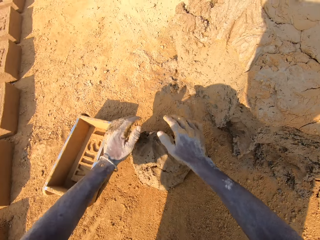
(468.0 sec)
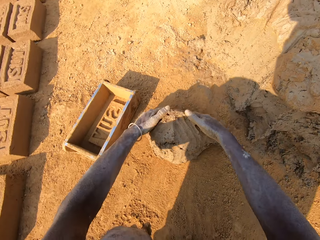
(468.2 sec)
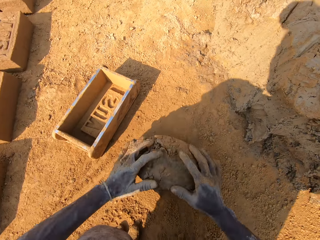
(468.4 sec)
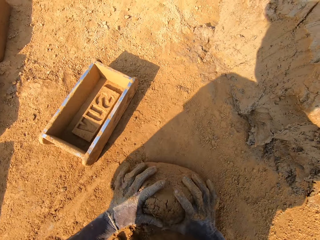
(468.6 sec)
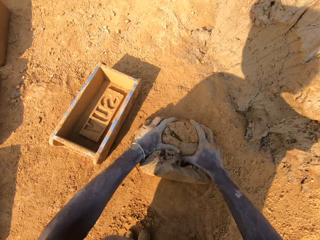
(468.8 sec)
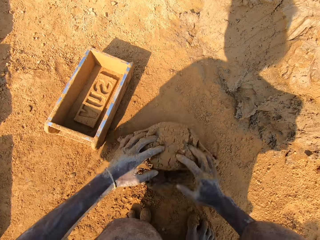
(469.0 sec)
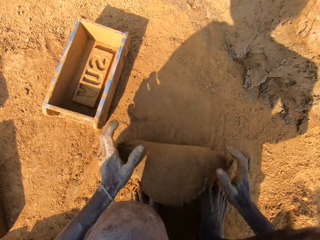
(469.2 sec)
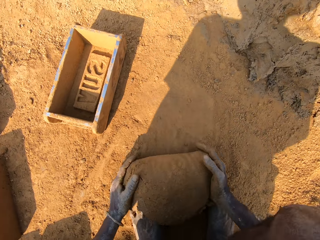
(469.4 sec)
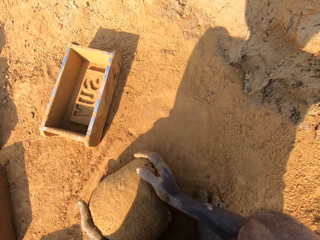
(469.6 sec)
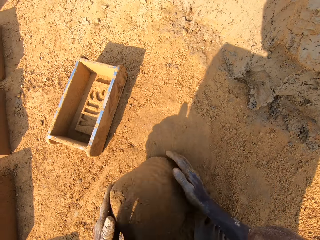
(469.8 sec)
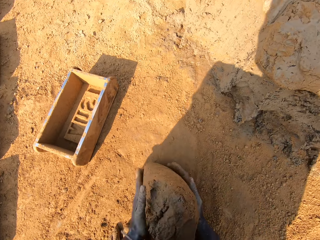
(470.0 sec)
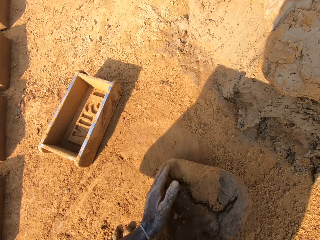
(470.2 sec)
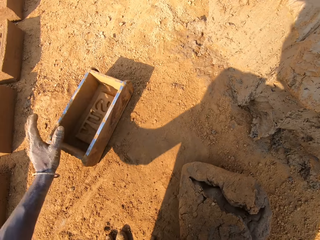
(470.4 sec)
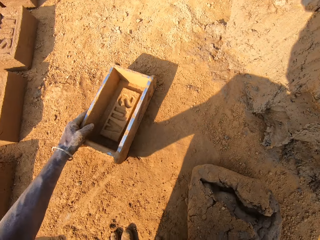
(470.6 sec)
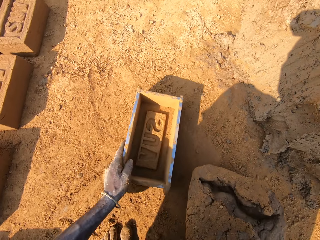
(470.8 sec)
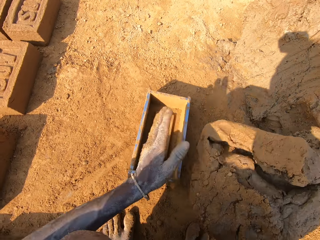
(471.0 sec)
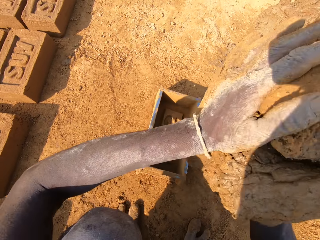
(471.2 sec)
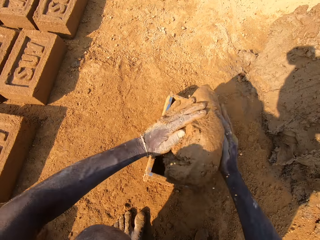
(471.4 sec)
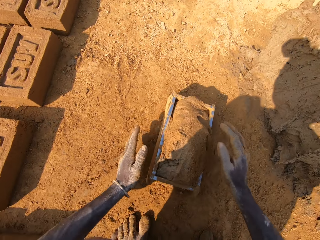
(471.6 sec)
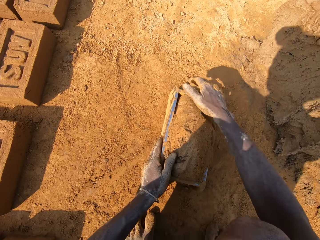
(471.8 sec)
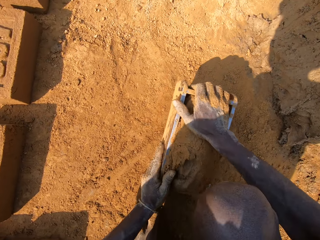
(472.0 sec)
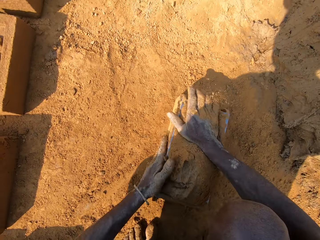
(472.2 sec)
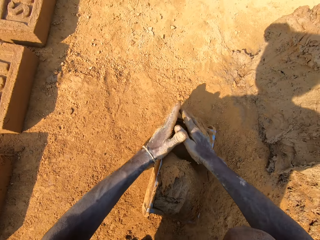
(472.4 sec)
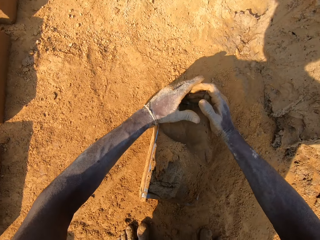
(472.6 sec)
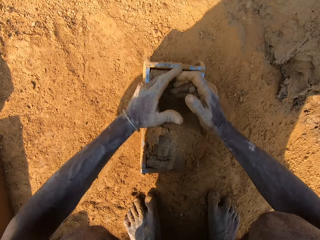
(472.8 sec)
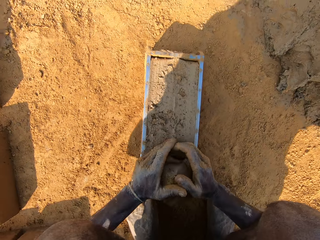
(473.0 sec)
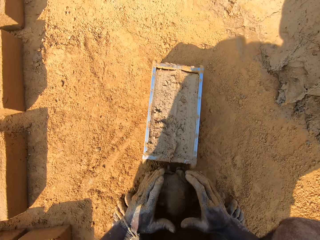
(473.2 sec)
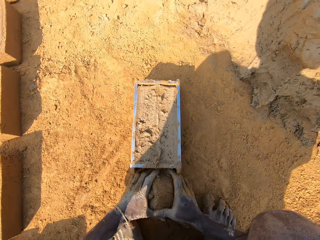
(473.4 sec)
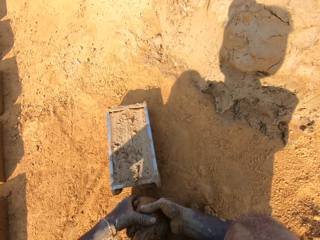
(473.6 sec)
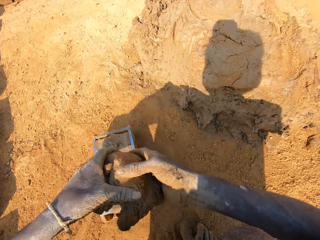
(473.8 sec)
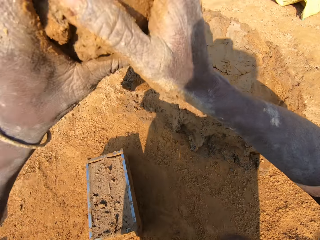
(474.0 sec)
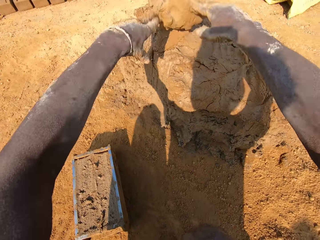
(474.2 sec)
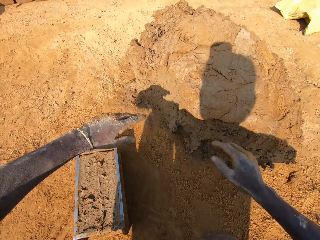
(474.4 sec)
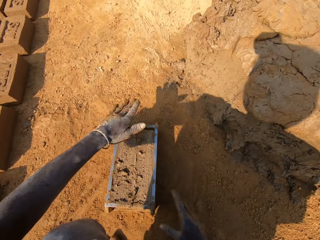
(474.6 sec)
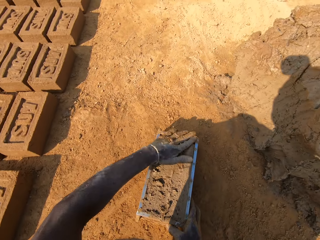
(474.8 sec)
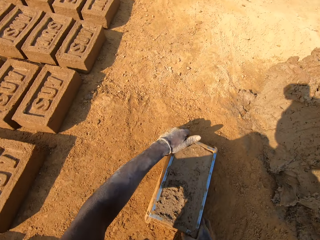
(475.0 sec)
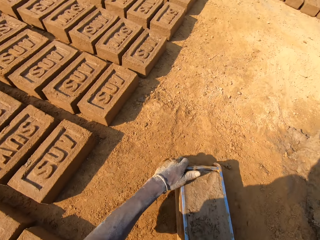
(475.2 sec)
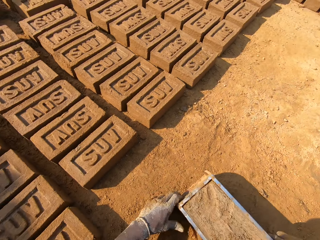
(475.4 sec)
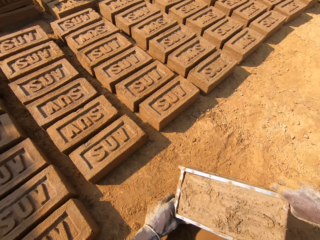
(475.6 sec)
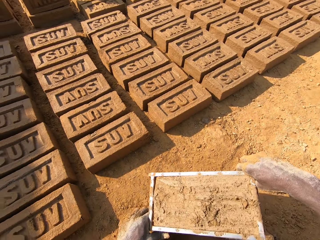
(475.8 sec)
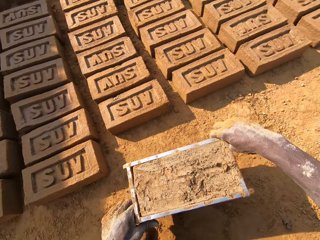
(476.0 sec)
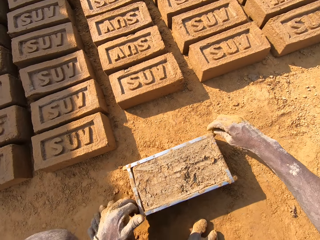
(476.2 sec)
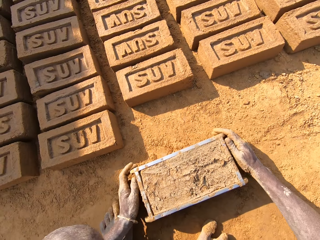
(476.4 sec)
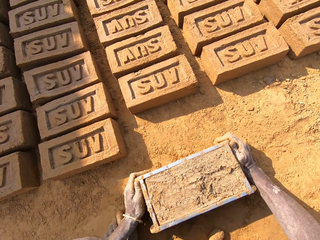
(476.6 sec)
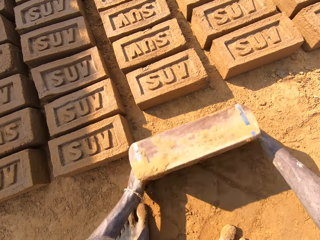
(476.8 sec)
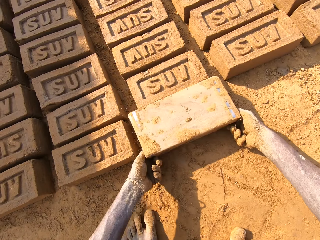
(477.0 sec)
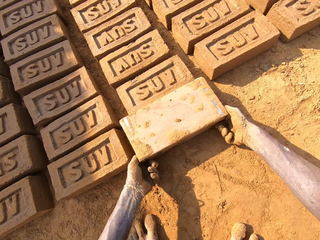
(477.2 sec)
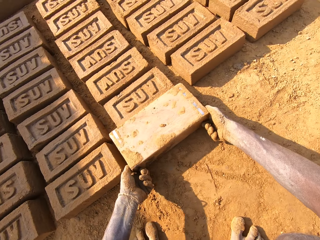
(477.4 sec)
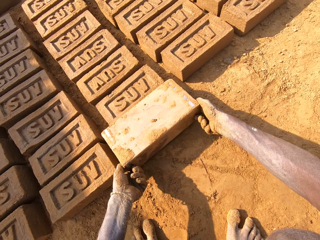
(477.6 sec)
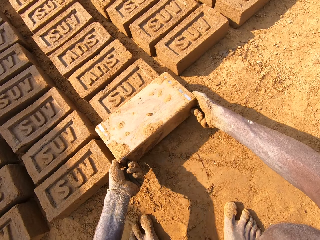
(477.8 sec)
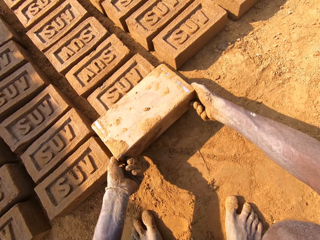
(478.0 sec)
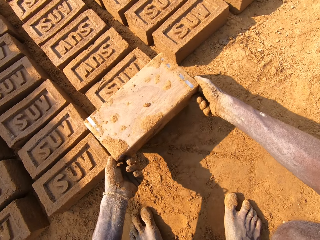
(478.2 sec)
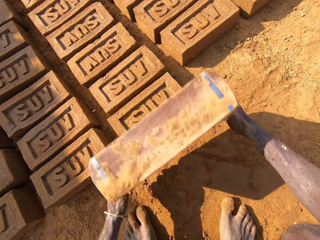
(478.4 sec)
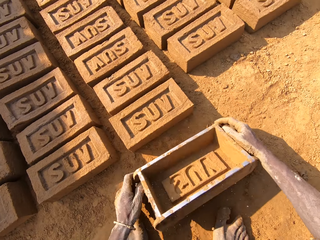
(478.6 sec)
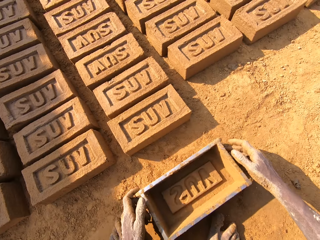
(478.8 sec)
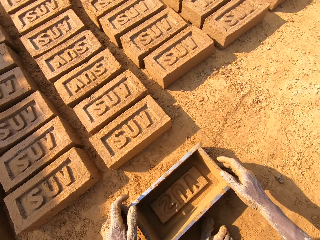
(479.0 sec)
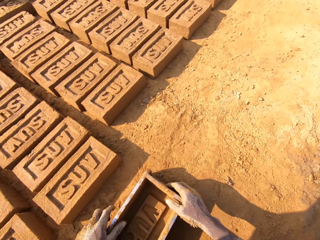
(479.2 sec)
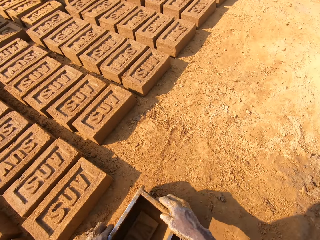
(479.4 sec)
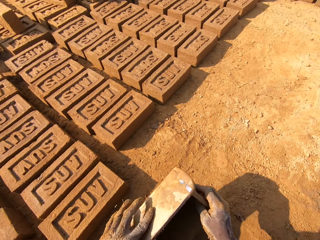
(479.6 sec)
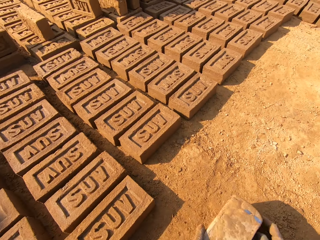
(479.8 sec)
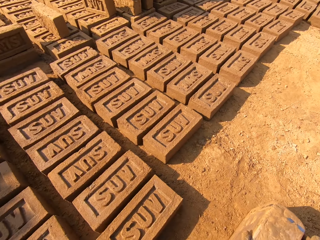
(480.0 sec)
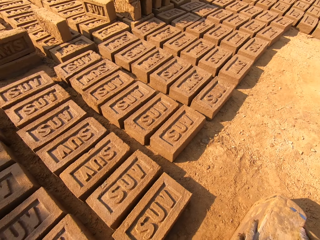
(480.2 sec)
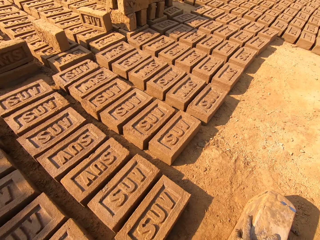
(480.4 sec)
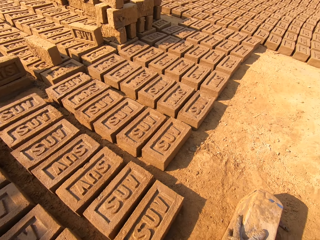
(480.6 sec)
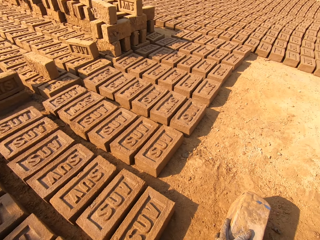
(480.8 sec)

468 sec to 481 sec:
The camera wearer molds the clay on the ground. They put the clay on the molding box or brick mold. They take extra clay from the molding box. They cut the clay. They throw the clay on the clay heap. They carry the molding box. They pick up the brick mold on the ground. They put a brick on the ground. They pour clay from the molding box. They hold the molding box. They converse with a person.

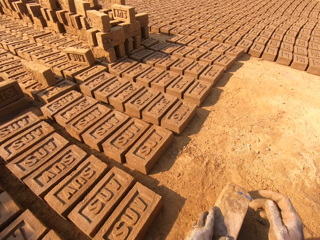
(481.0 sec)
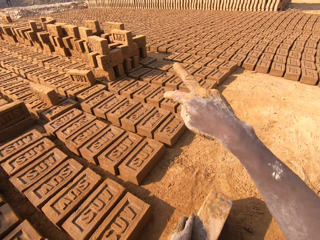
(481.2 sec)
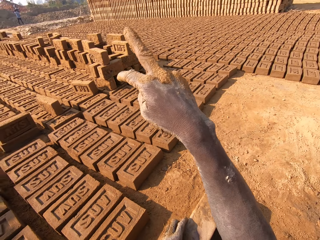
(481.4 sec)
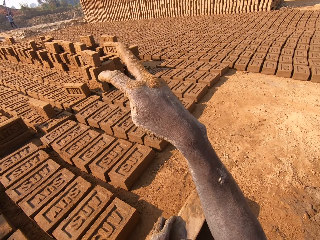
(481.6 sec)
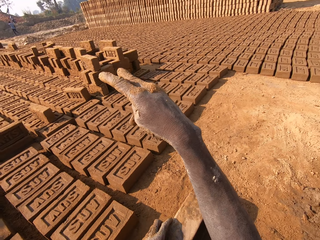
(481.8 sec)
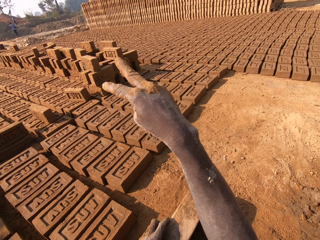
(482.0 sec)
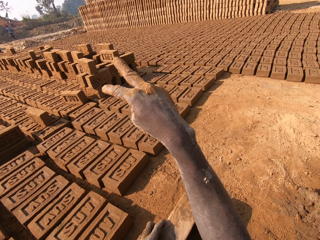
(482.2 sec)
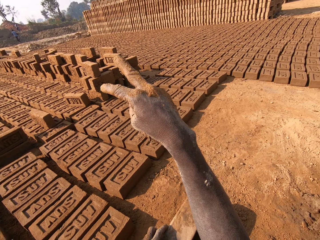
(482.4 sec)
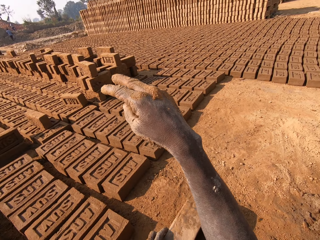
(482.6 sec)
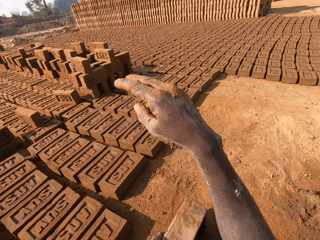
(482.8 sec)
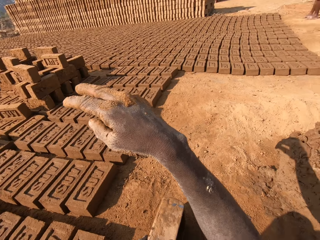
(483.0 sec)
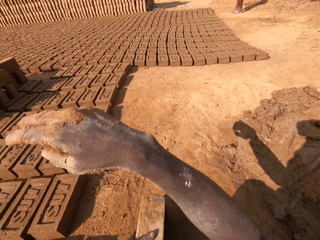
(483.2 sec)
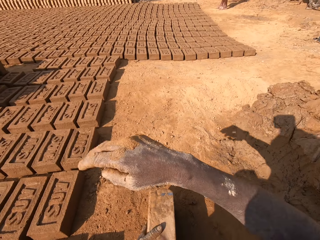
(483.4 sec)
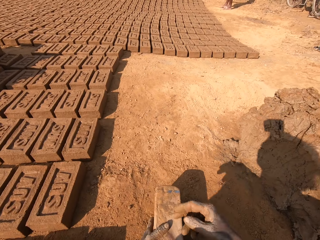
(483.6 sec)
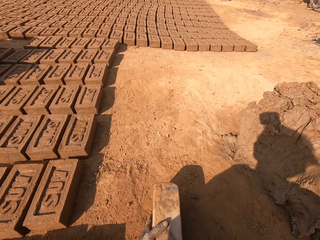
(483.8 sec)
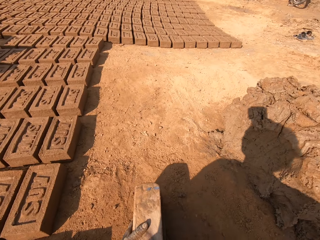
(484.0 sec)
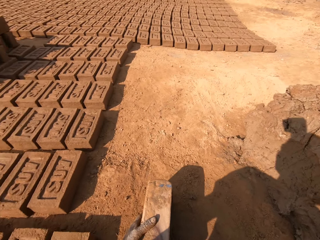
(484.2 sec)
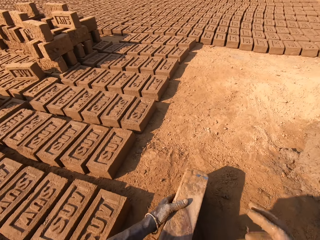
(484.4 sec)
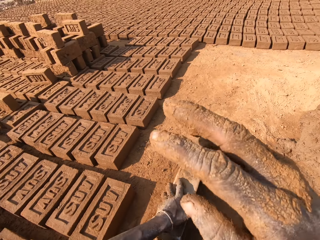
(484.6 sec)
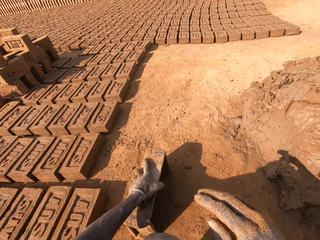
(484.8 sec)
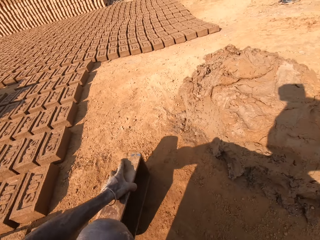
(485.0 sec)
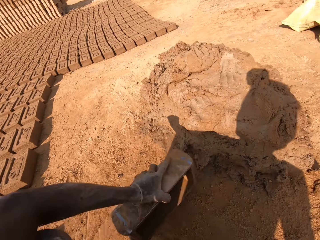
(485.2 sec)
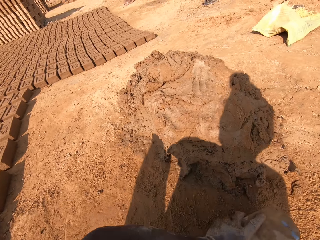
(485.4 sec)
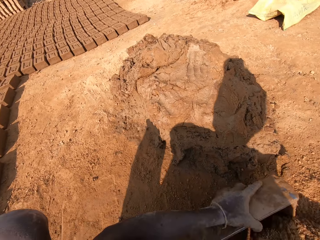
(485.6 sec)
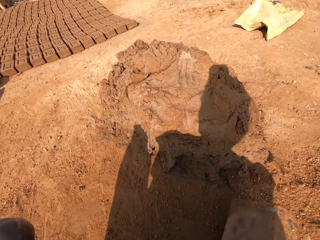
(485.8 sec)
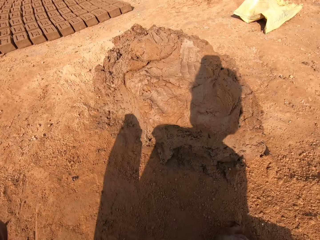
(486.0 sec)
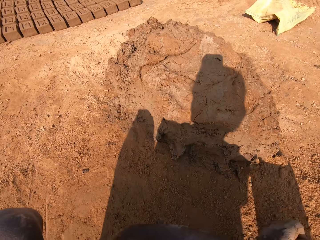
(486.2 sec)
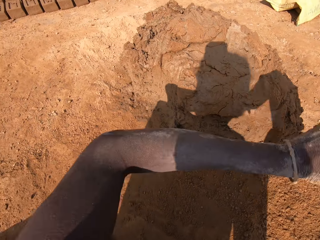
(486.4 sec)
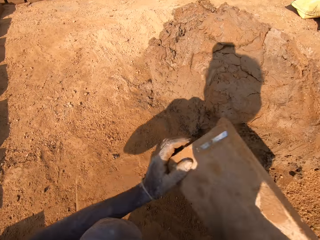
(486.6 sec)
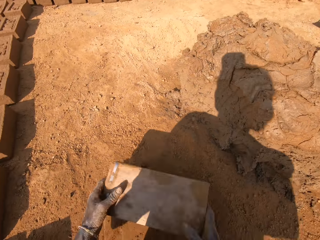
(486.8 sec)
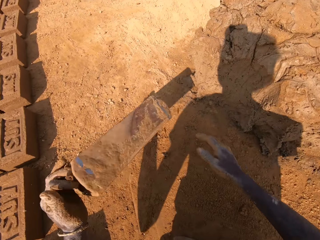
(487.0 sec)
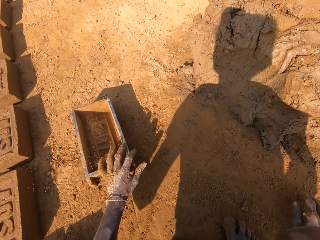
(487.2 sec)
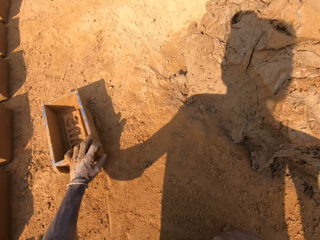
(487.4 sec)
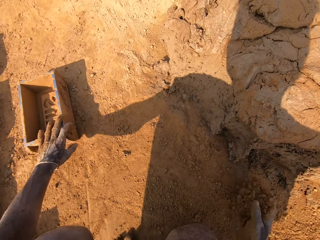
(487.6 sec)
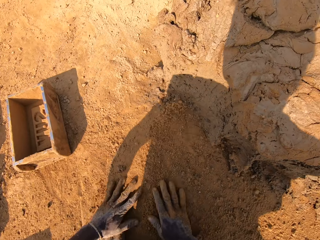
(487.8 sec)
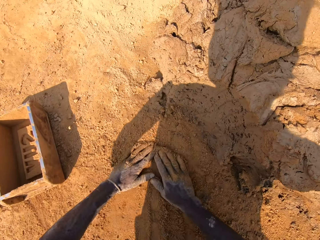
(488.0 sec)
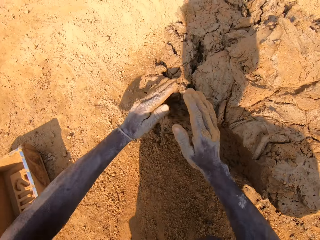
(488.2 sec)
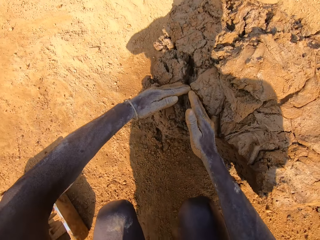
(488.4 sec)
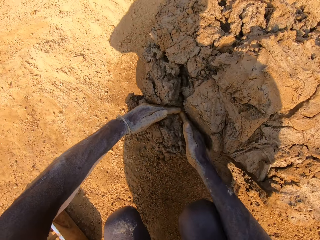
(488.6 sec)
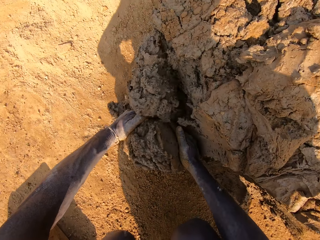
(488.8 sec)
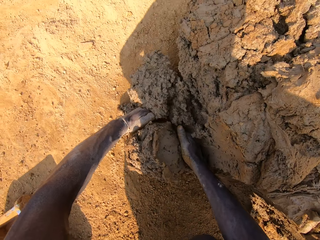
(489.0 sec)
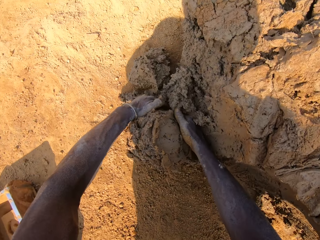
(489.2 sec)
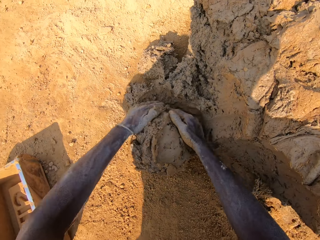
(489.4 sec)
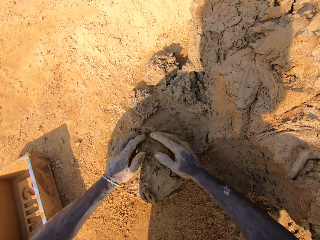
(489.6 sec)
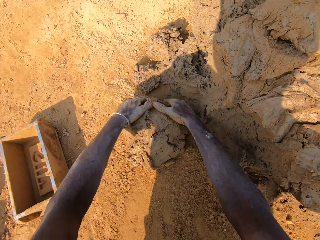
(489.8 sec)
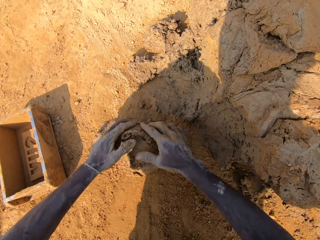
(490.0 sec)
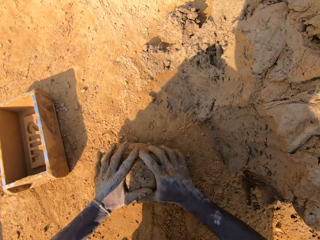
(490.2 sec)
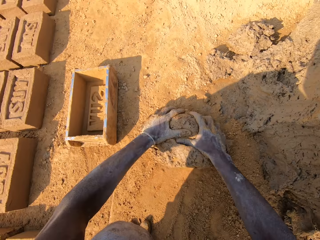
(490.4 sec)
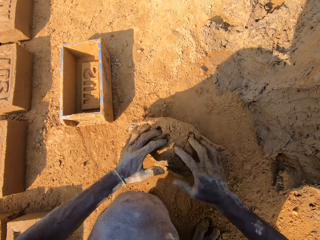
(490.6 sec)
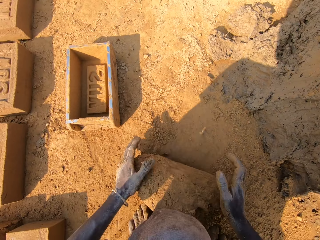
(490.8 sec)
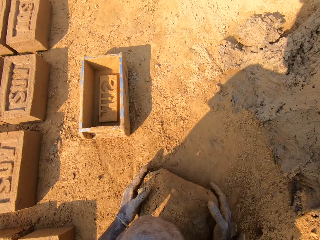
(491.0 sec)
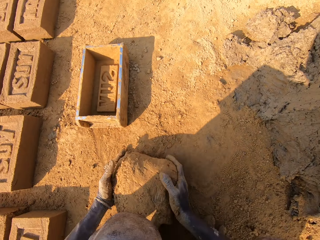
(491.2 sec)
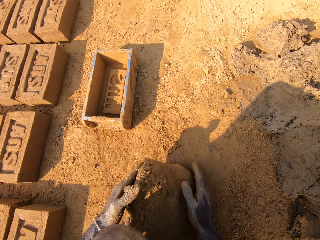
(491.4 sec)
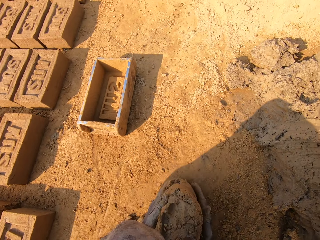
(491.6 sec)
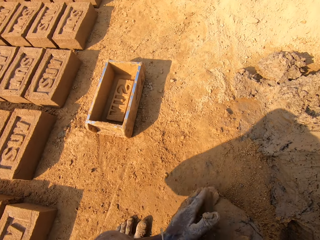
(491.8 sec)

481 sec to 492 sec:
The camera wearer puts soil in a molding box. They point a finger. They dialogue with a person. They look around. They sway a hand. They put the soil in the molding box. They pour the soil out from the molding box on the ground. They put the molding box down on the ground. They pick a chunk of clay. They cut the clay. They mold the clay on the ground.
